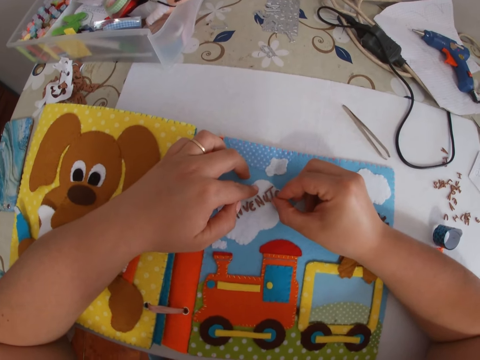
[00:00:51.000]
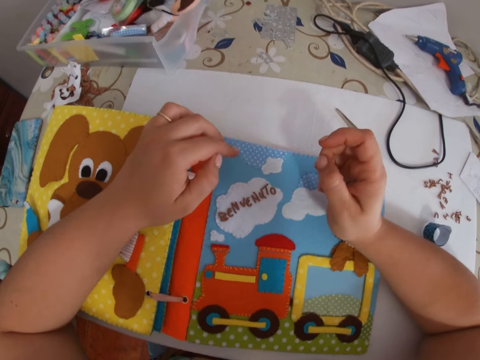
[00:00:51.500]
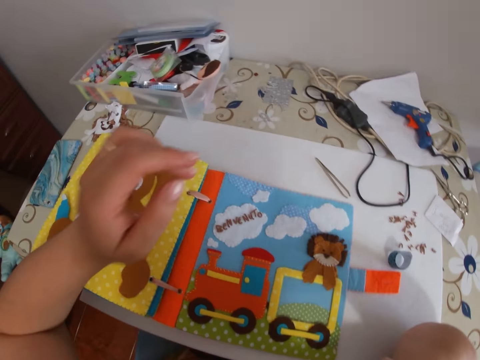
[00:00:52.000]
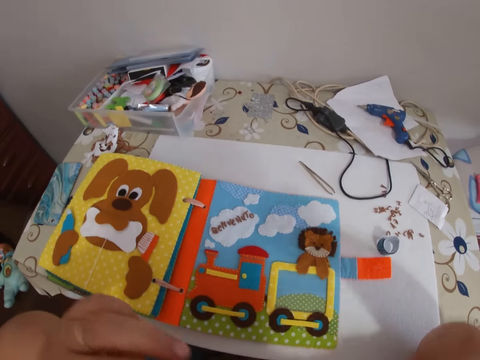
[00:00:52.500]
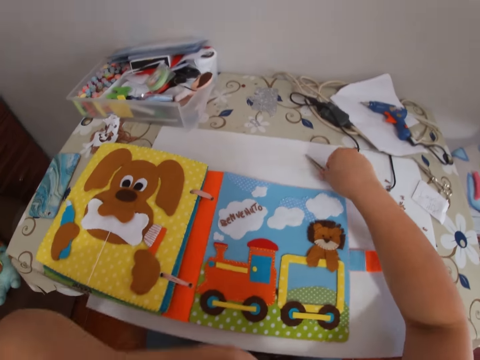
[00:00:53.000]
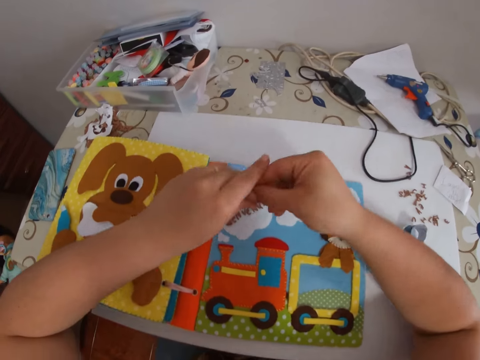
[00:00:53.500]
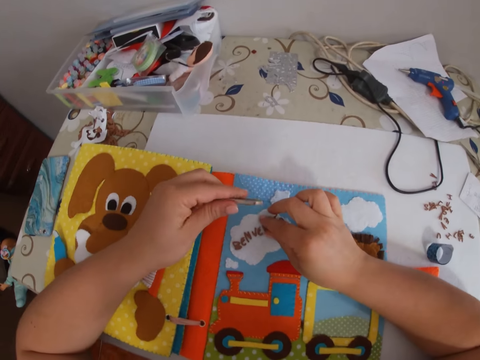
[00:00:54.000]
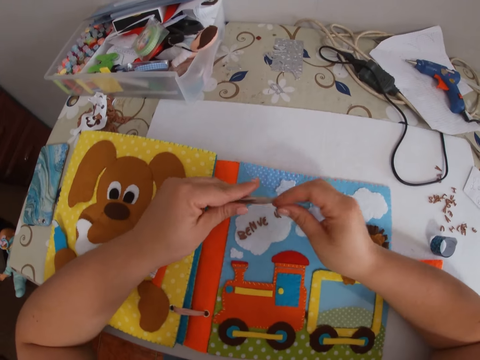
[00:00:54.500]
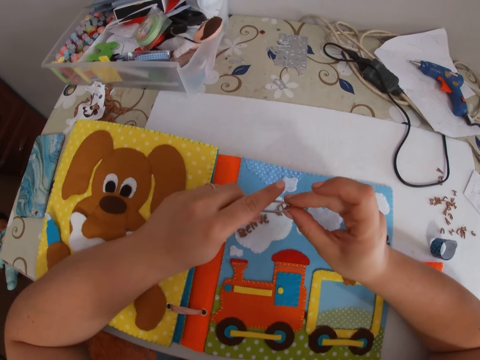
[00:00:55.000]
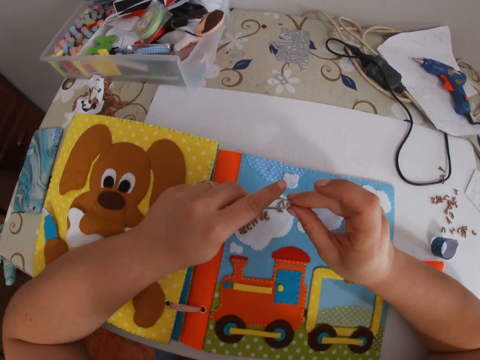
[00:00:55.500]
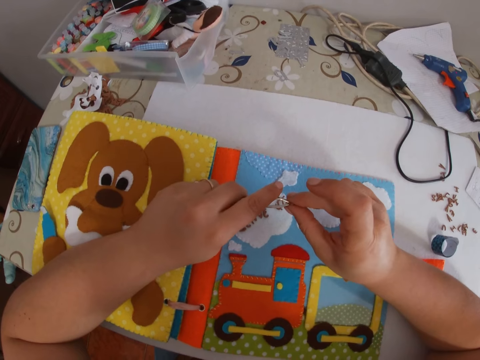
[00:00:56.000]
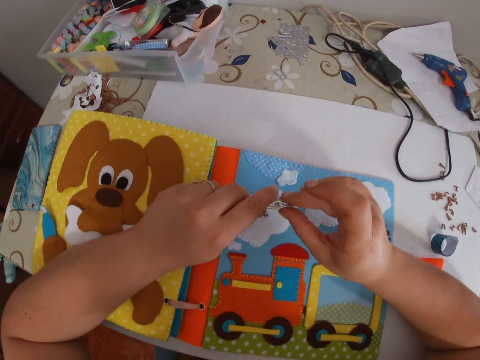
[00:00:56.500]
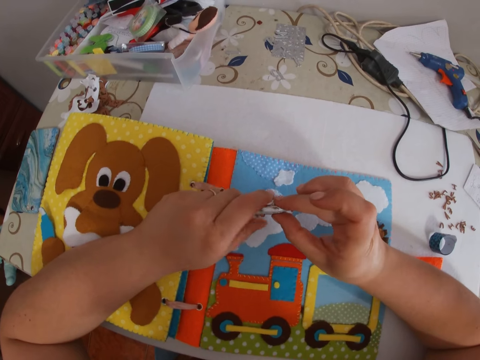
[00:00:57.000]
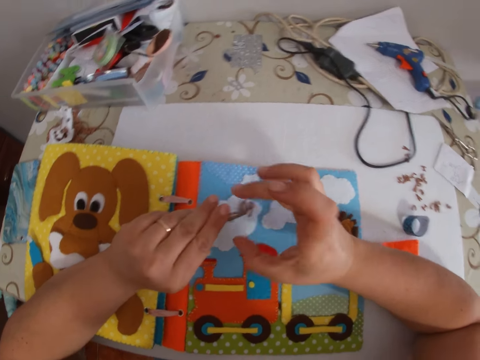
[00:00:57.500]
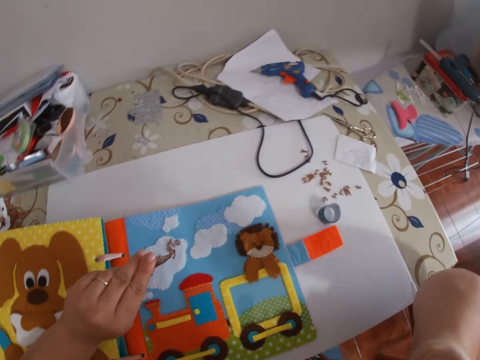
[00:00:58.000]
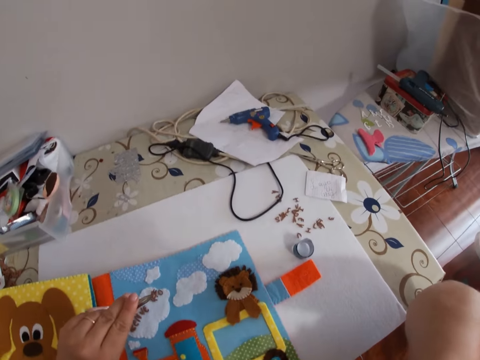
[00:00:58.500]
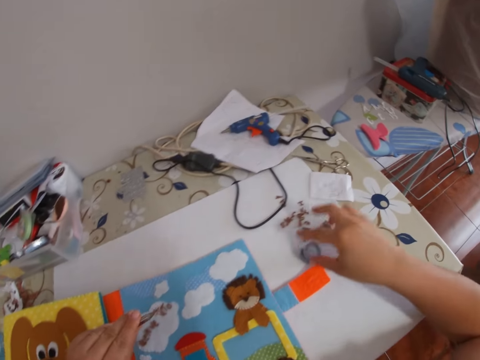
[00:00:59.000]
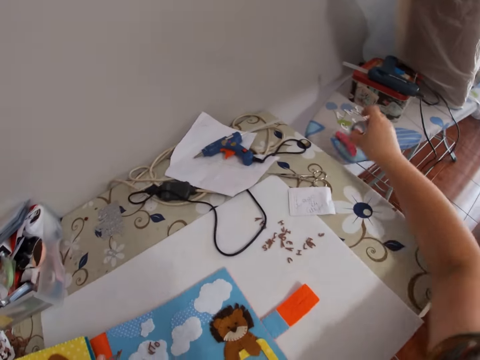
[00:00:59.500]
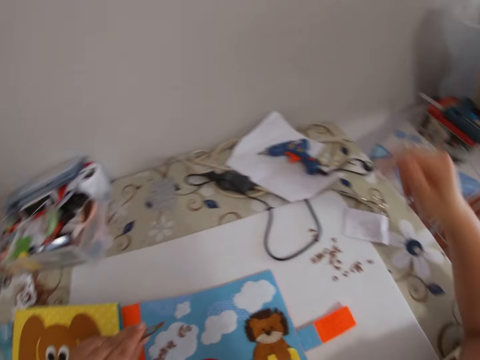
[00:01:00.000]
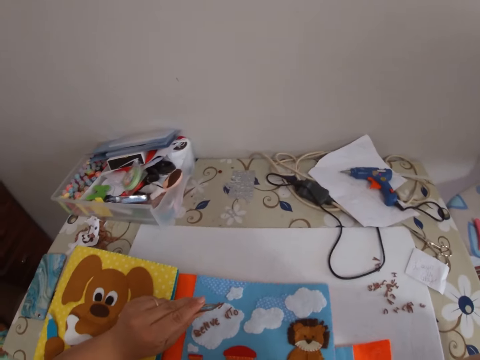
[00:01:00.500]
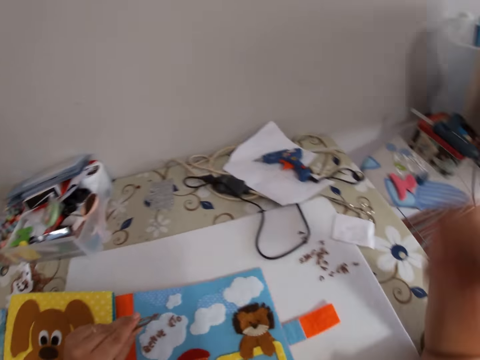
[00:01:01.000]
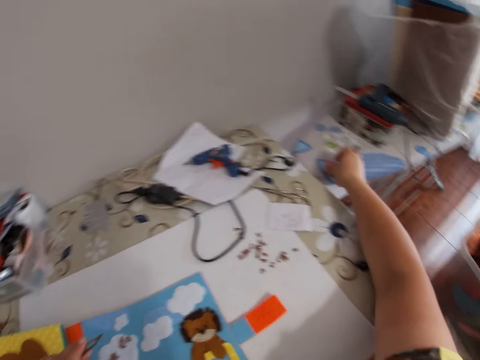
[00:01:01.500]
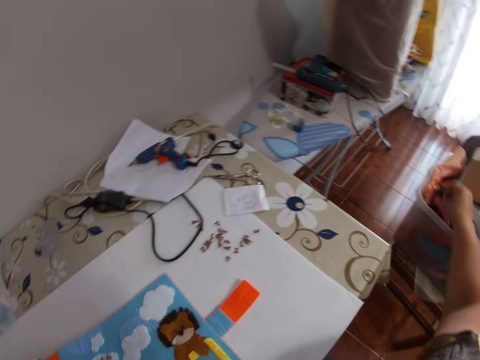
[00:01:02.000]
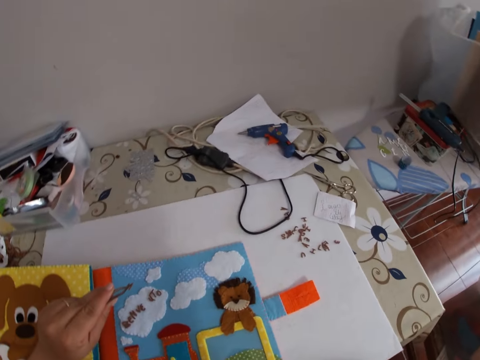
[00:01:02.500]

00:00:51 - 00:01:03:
The camera wearer picks up a tweezer from the table with her right hand. She picks up a letter tile from the table with her right hand. She puts the letter tile in the tweezer with her right hand. She touches her face with her right hand. She moves a plastic cover to a table with her right hand. She moves the plastic object from the table to a bucket with her right hand.

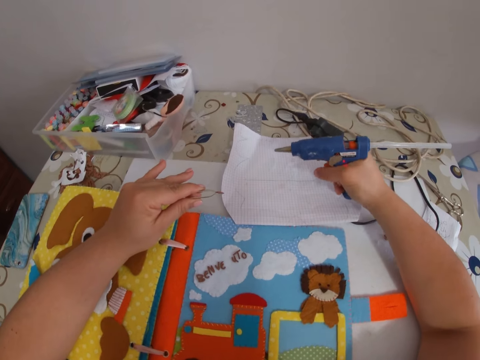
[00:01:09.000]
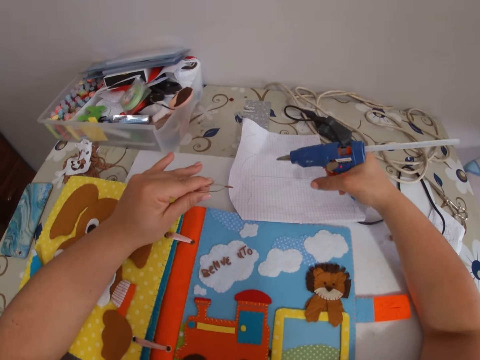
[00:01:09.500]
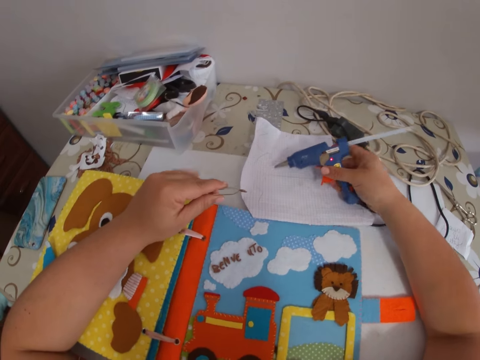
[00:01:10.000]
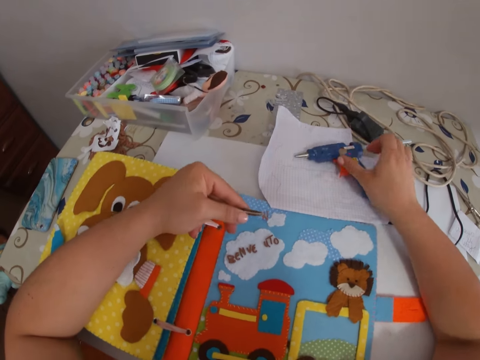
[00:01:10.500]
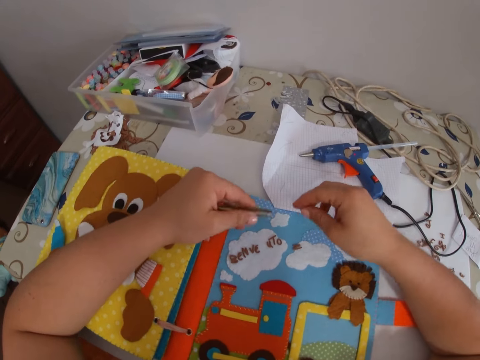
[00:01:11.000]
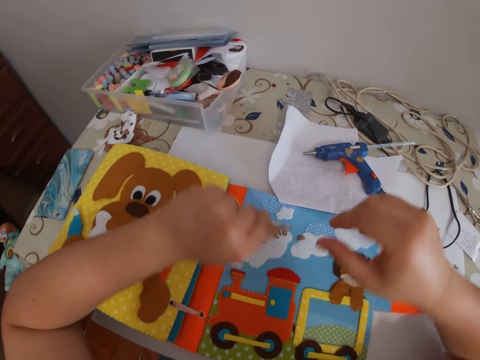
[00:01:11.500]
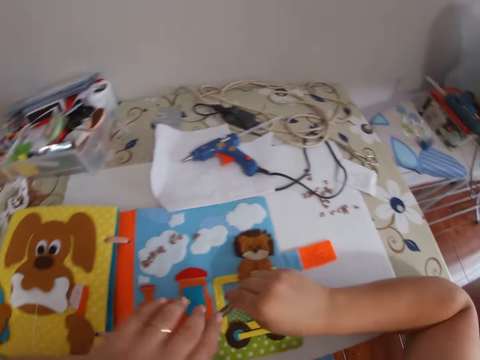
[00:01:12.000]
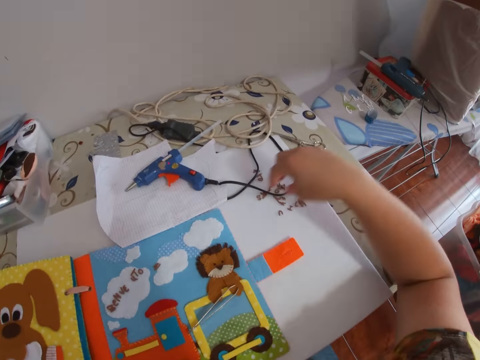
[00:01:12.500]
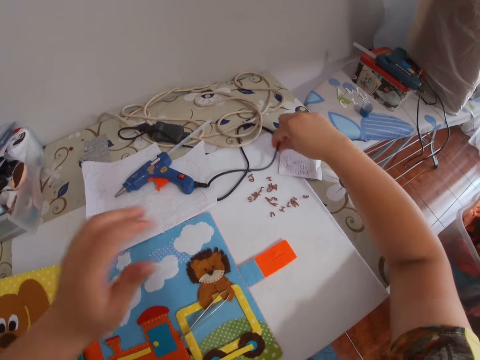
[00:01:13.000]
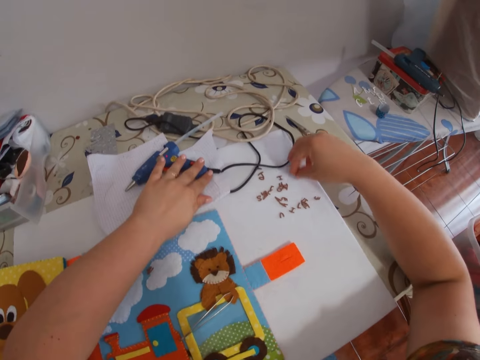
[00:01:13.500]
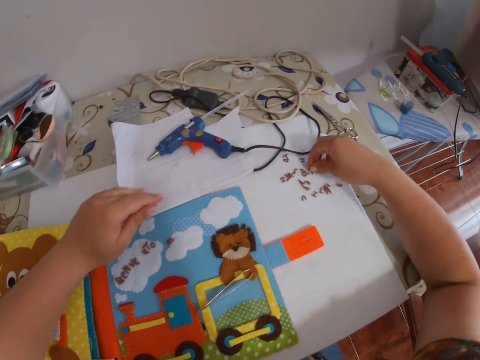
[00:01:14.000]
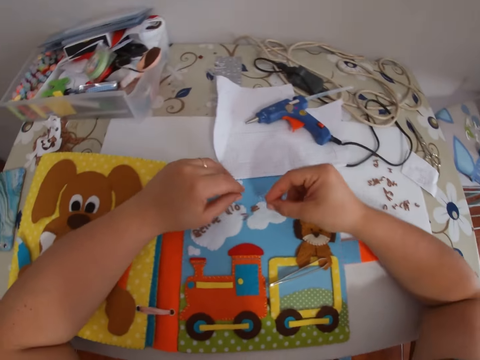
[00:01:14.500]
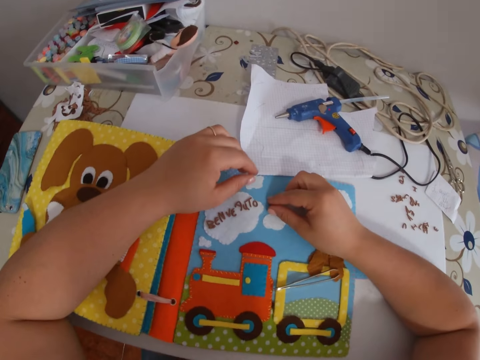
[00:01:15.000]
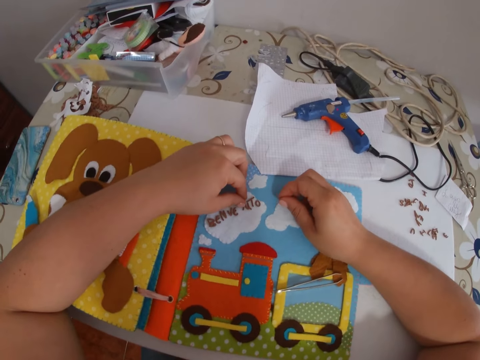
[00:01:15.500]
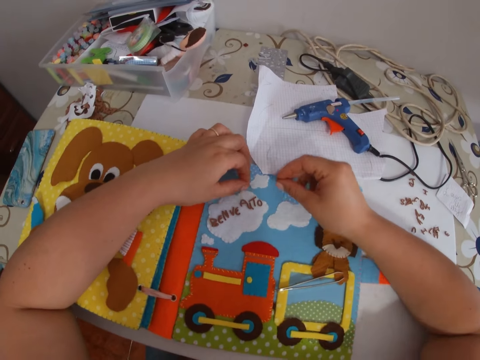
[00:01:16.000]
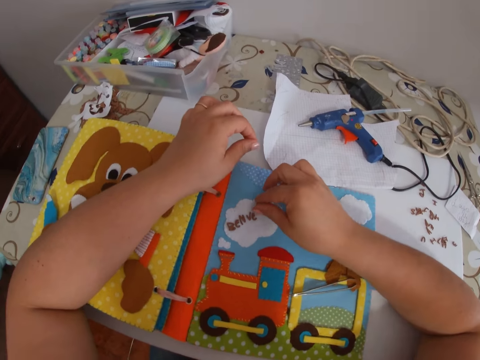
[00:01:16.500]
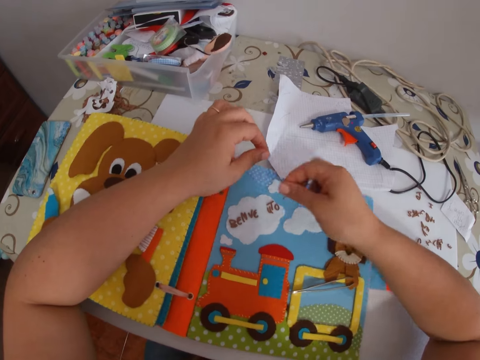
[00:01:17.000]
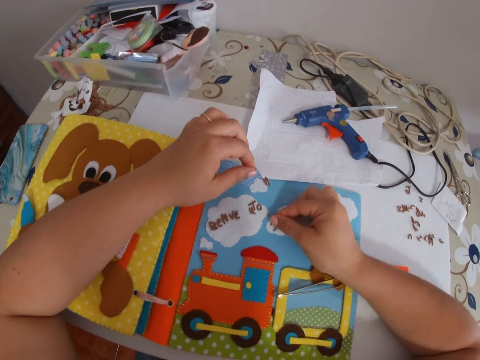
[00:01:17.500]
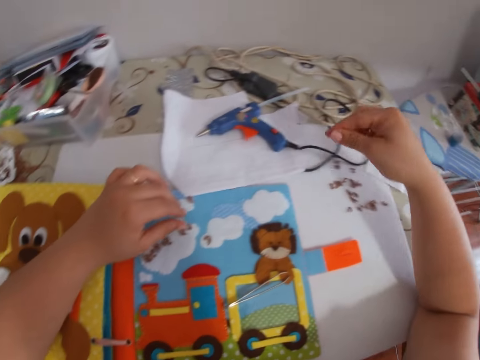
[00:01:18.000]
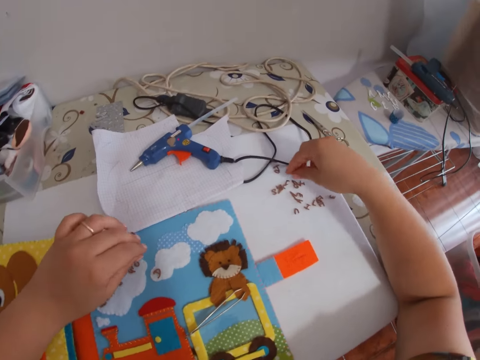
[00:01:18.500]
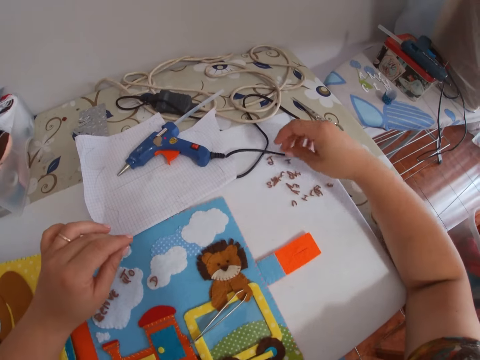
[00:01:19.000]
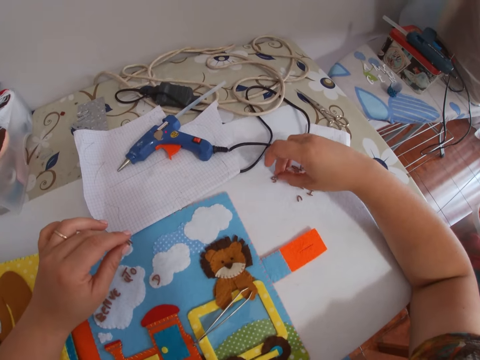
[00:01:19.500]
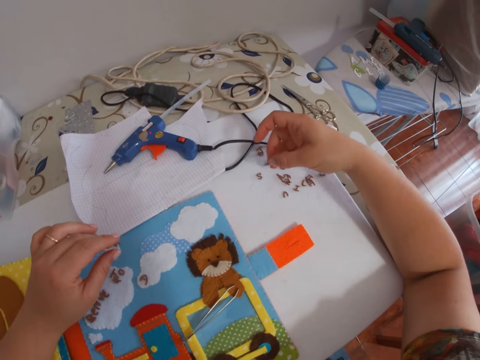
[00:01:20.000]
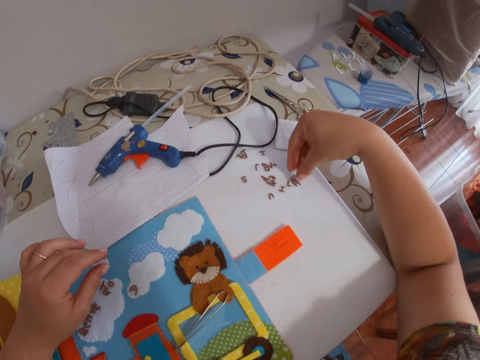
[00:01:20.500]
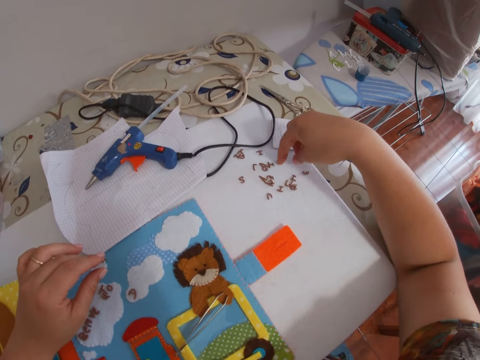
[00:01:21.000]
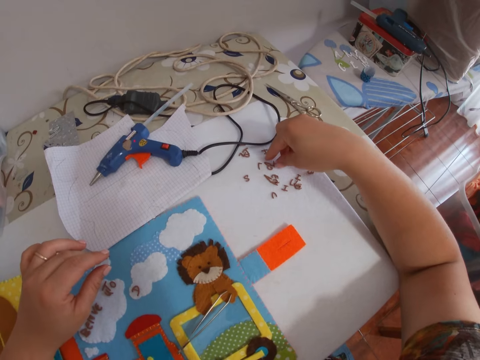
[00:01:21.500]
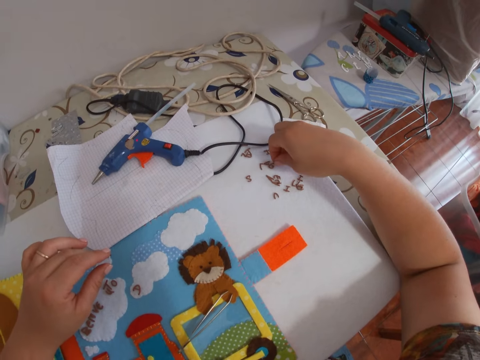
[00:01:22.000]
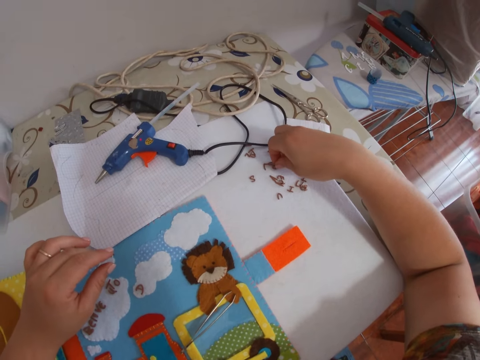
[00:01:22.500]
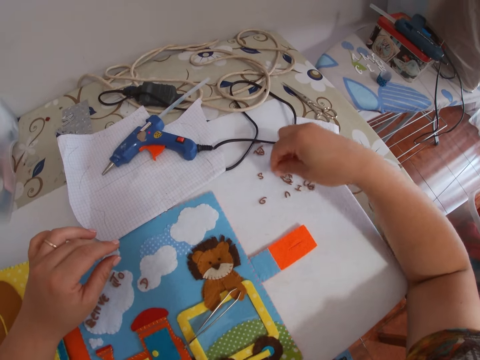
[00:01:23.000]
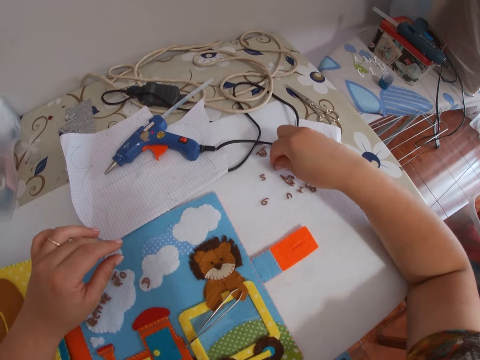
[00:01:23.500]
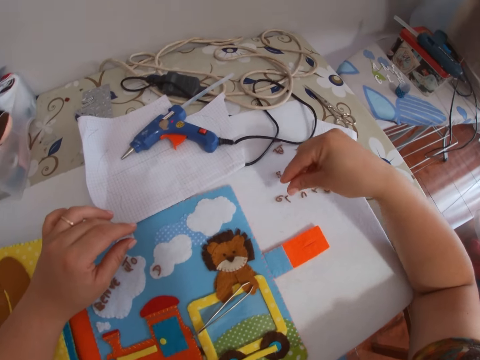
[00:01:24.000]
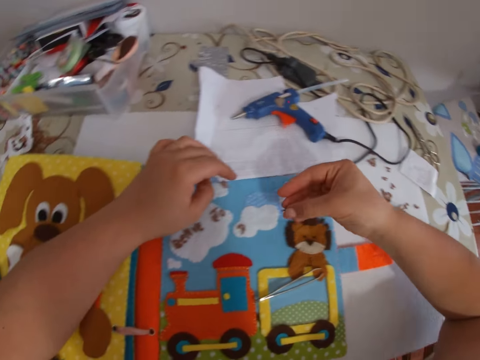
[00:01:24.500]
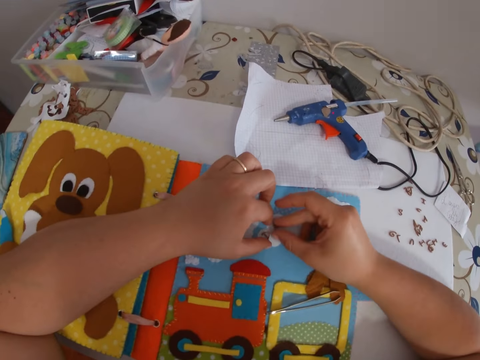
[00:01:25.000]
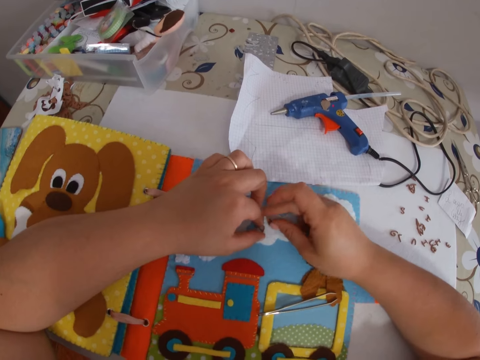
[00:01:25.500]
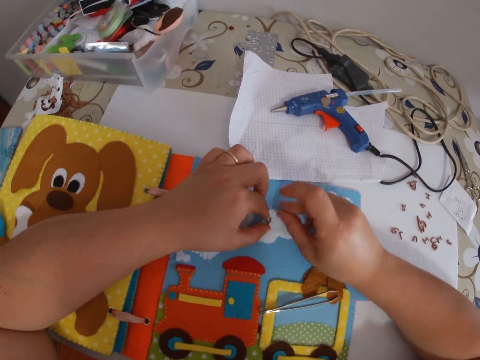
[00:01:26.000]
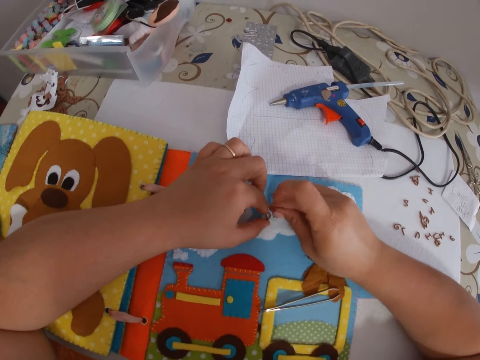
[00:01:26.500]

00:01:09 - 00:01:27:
The camera wearer drops the thermostatic glue gun on the table with her right hand. She drops the tweezer on the table with both her hands. She adjusts the thermostatic glue gun on the table with her right hand. She picks up letter tiles or alphabet letter buttons from the table with her right hand. She arranges the letter tiles on the board with both hands. She fixes the alphabet letter buttons on the fabric. She picks up letter tiles from the table with her right hand. She arranges the letter tiles on the board with both hands.
